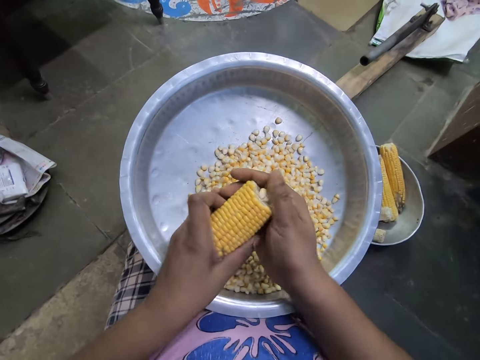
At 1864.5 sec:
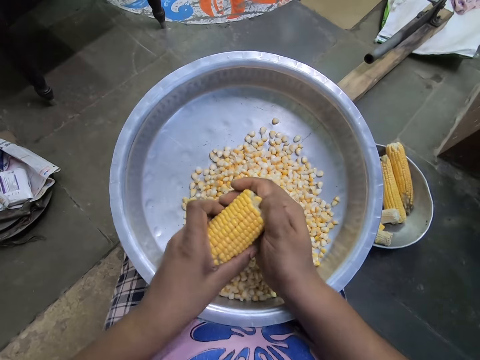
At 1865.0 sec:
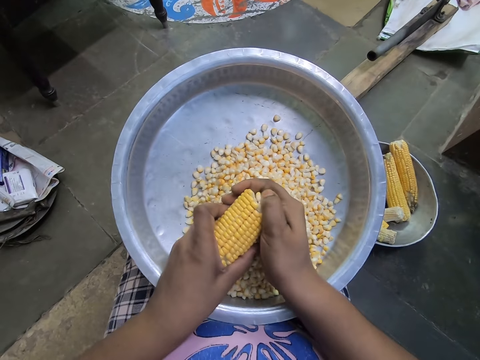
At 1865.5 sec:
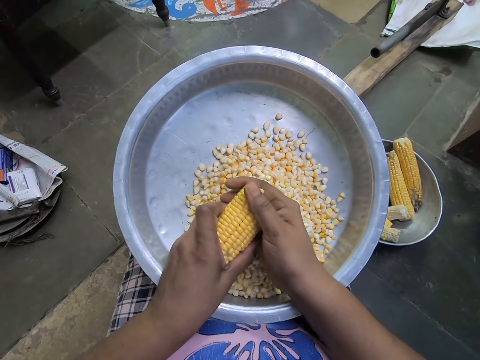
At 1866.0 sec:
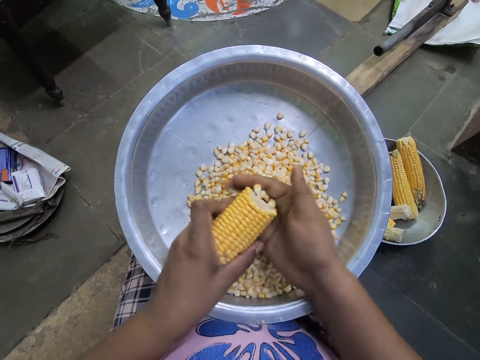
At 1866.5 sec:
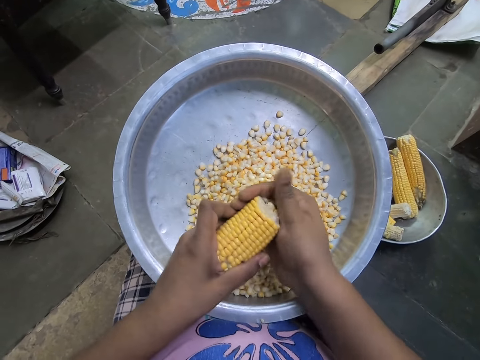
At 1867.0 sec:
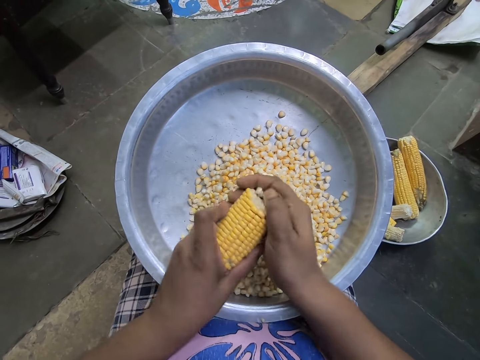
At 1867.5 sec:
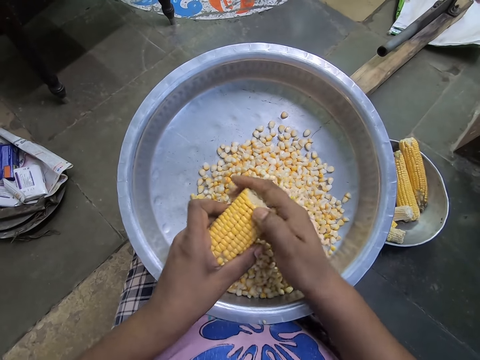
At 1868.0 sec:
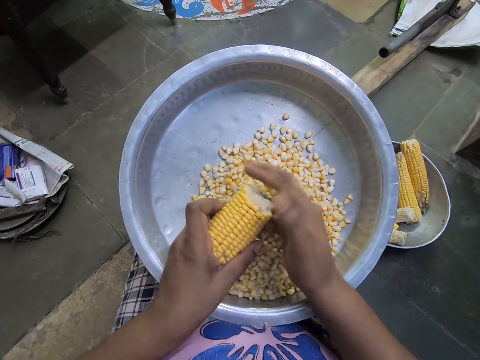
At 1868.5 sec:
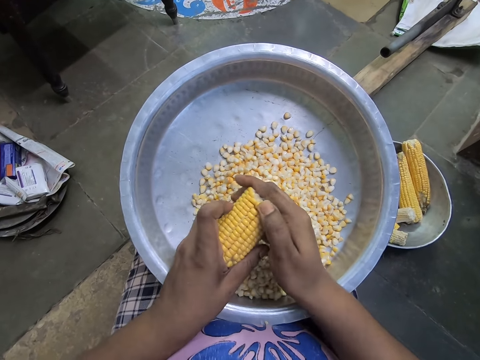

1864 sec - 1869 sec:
The camera wearer removes maize corn from the maize cob with a hand.

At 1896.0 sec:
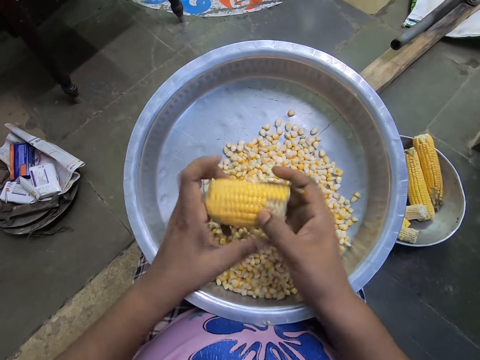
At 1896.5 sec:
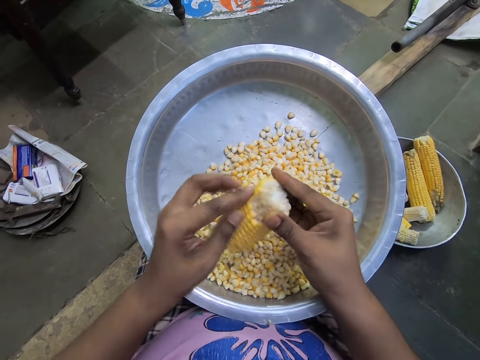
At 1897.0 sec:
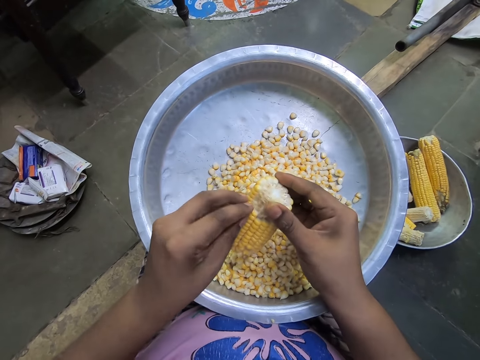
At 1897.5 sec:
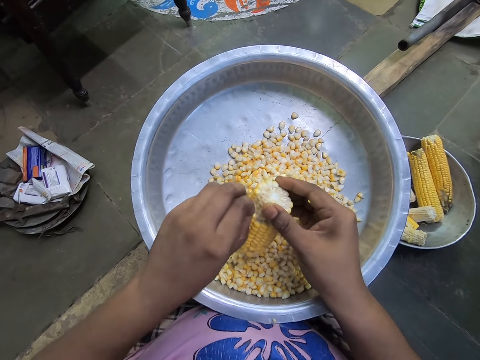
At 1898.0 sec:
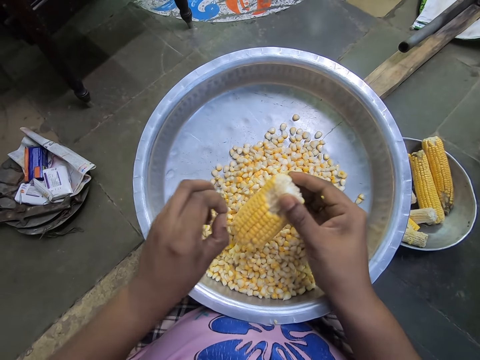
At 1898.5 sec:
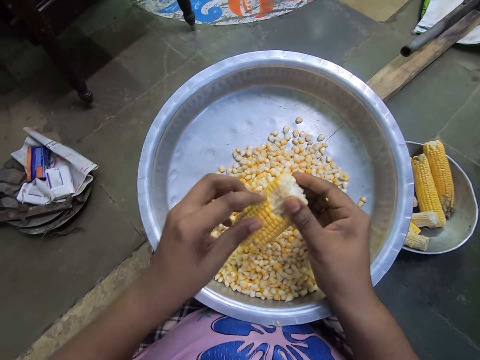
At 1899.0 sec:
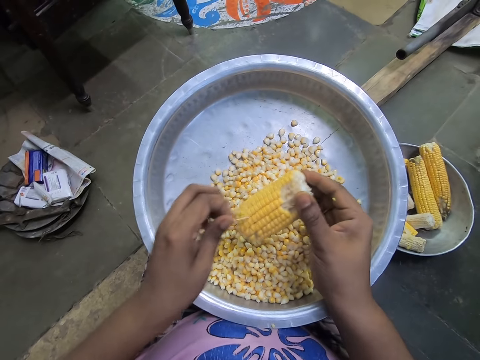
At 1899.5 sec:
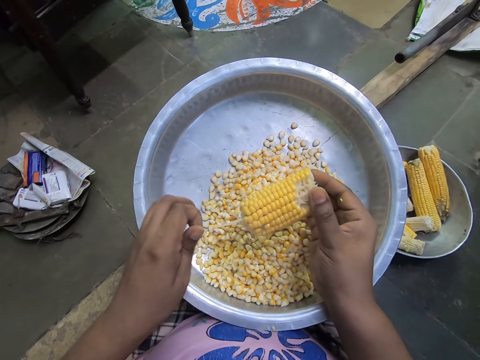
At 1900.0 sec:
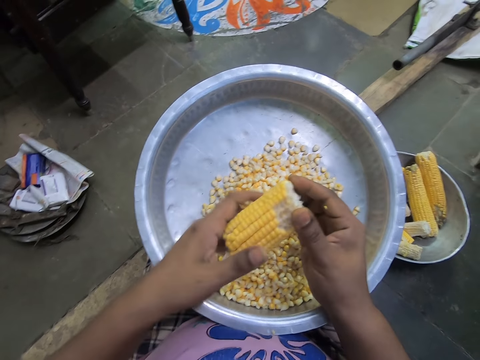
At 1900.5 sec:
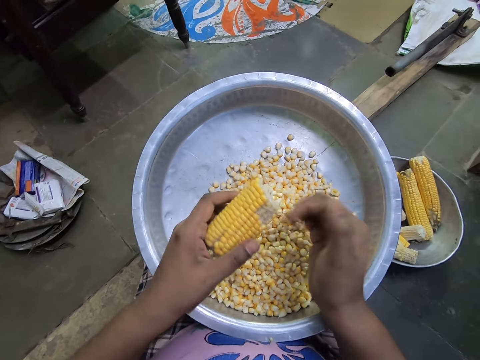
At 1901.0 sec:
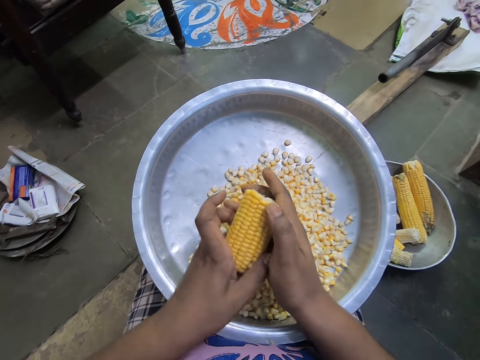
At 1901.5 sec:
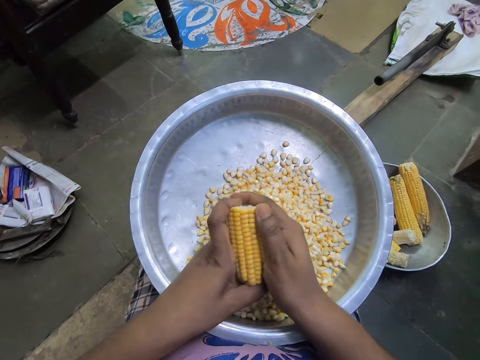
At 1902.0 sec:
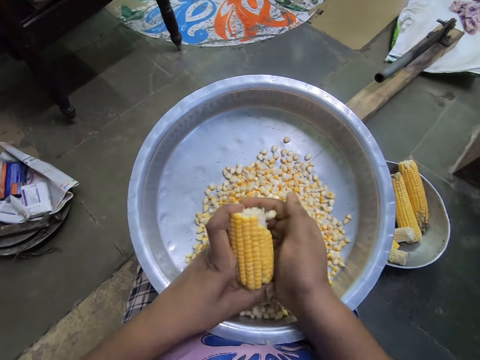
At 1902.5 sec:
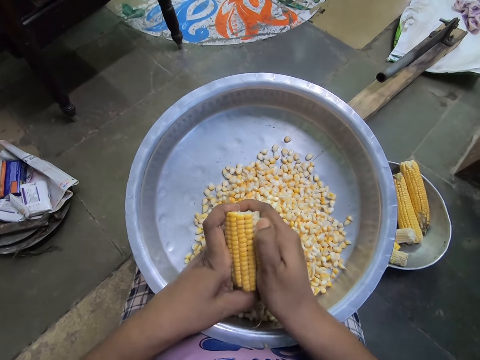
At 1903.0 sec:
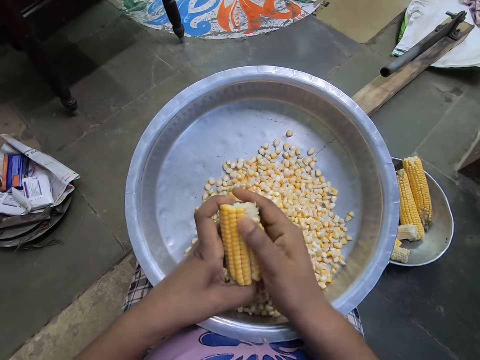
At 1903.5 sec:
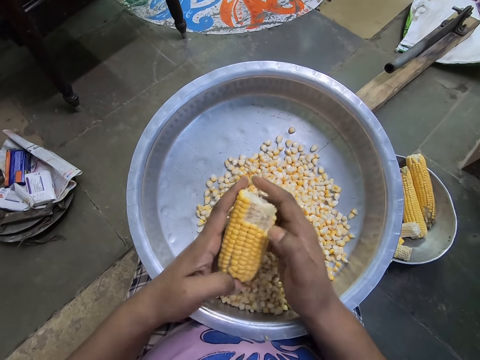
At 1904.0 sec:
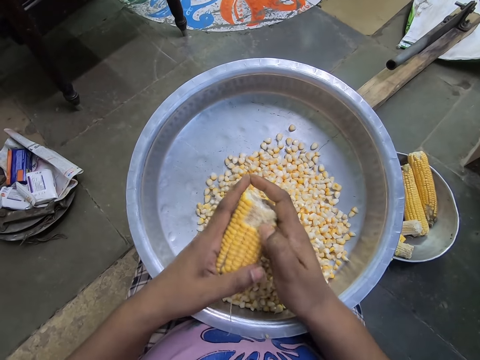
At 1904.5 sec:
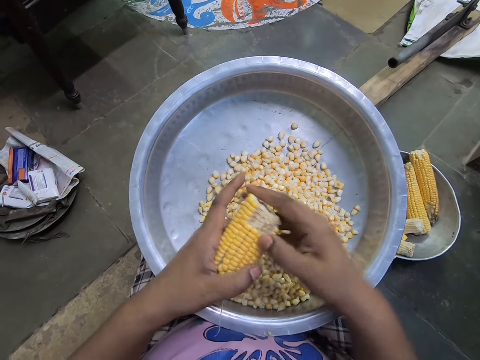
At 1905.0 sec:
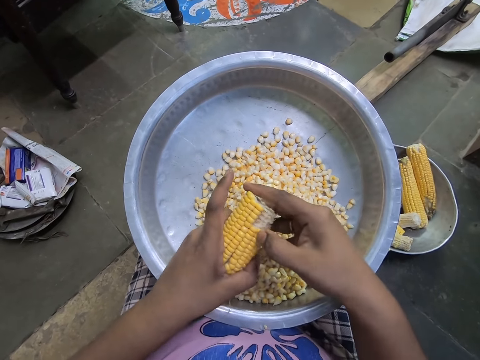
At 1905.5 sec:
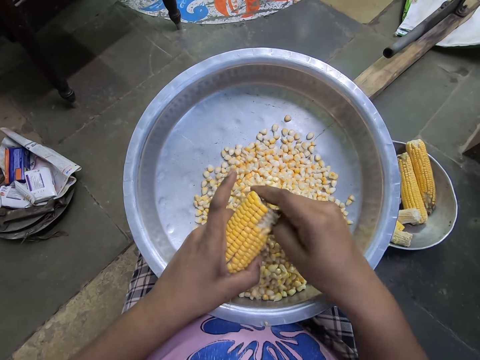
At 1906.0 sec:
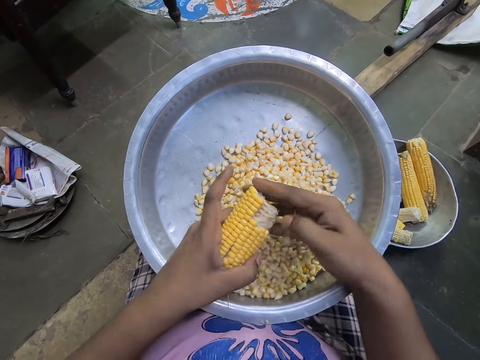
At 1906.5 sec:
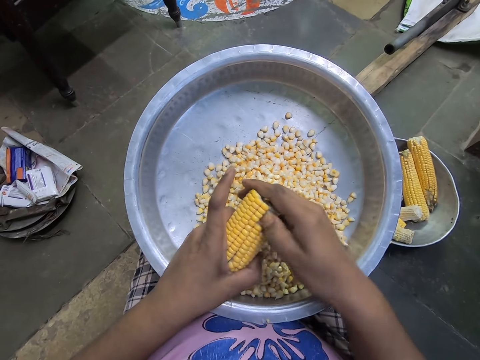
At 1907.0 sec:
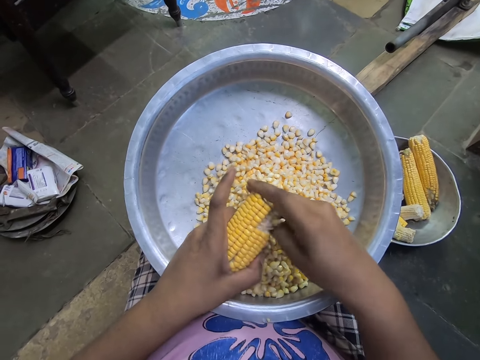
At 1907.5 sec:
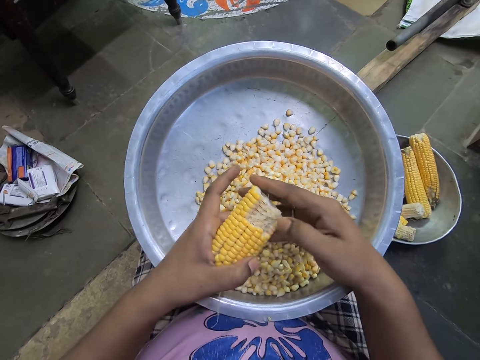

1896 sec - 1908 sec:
The camera wearer grabs a piece of maize husk with the left hand. They adjust the piece of maize husk with the left hand. They hold the maize cob with both hands. They remove maize corn from the maize cob with a hand. They remove maize from the maize cob.

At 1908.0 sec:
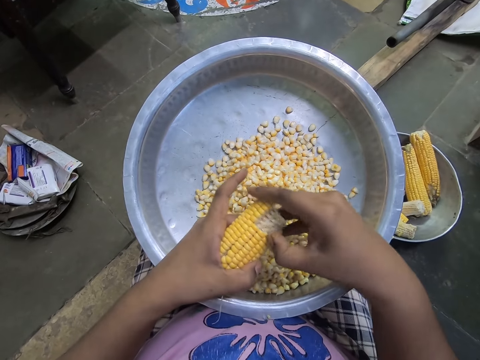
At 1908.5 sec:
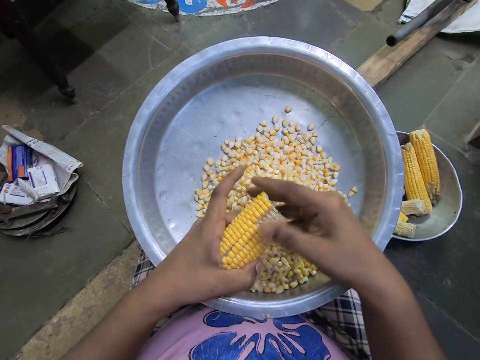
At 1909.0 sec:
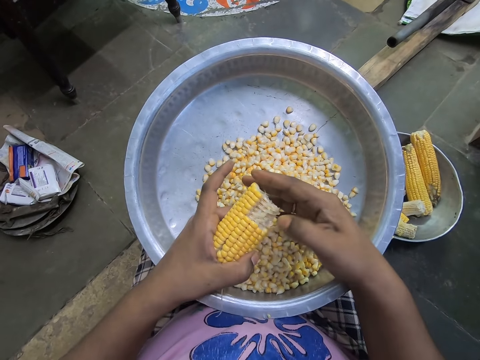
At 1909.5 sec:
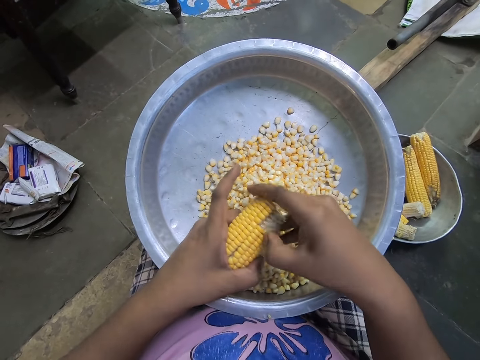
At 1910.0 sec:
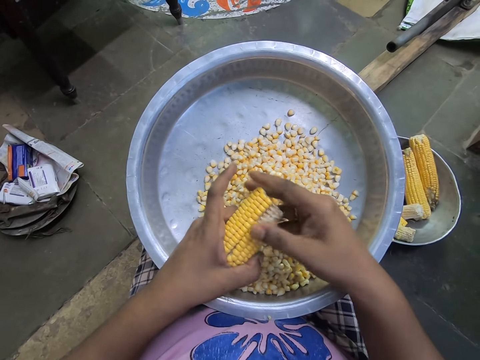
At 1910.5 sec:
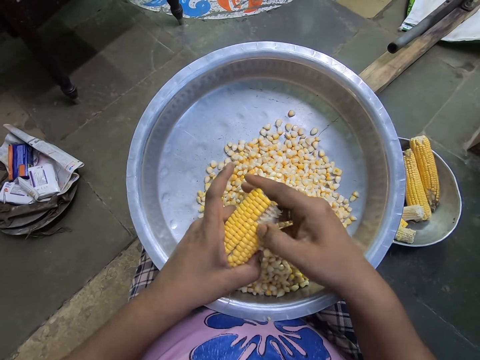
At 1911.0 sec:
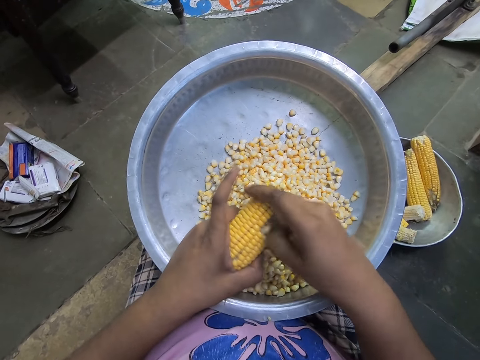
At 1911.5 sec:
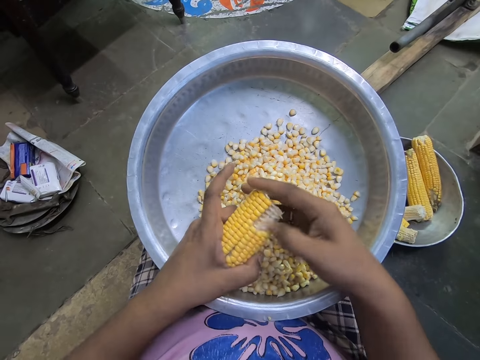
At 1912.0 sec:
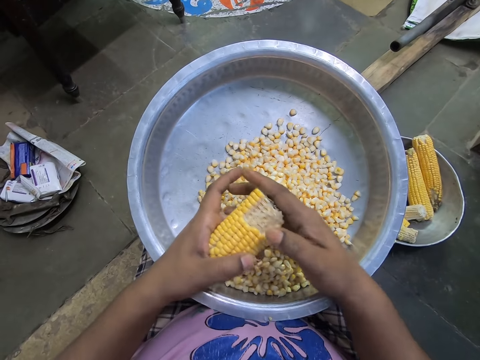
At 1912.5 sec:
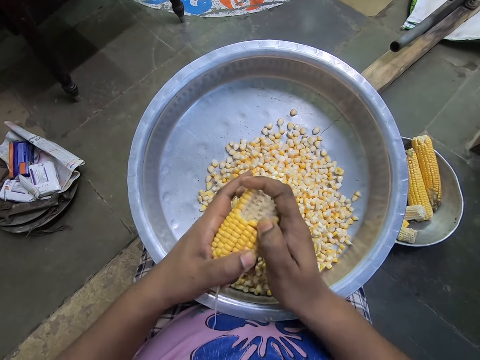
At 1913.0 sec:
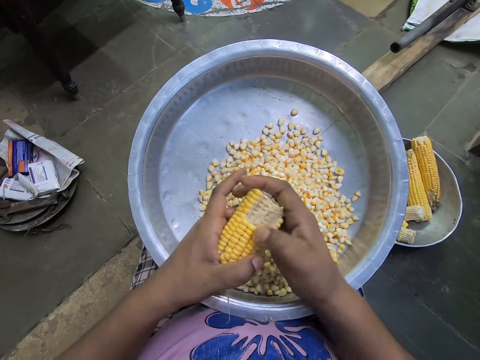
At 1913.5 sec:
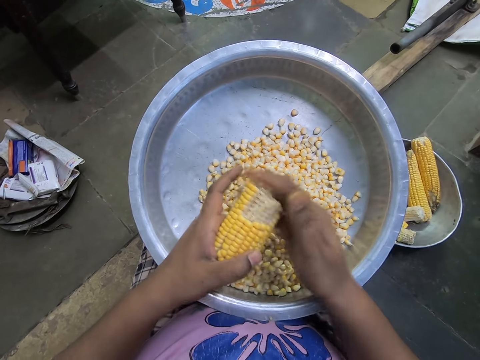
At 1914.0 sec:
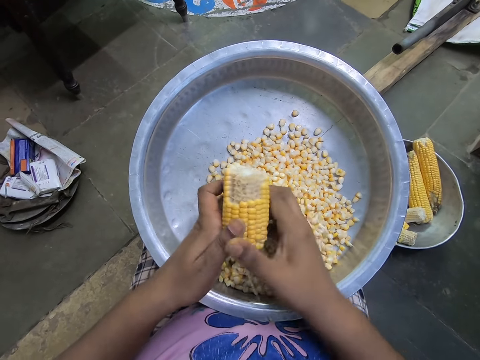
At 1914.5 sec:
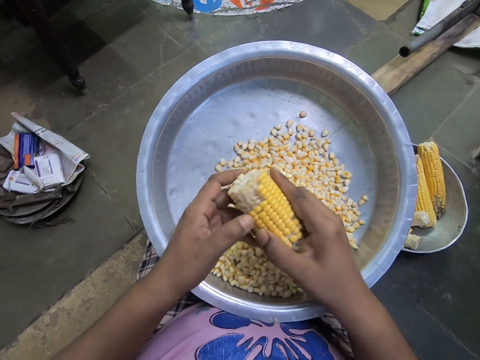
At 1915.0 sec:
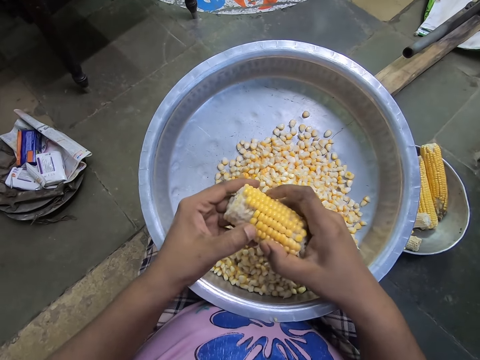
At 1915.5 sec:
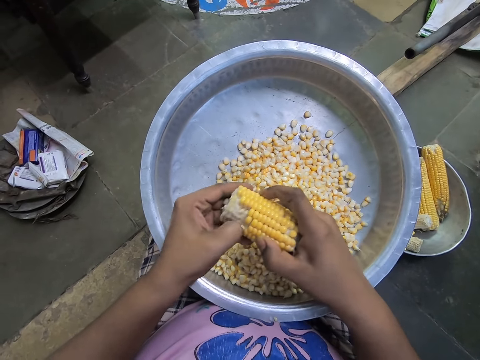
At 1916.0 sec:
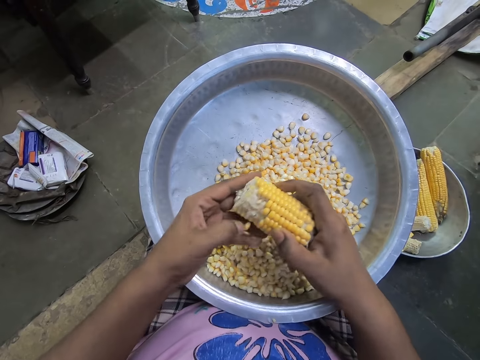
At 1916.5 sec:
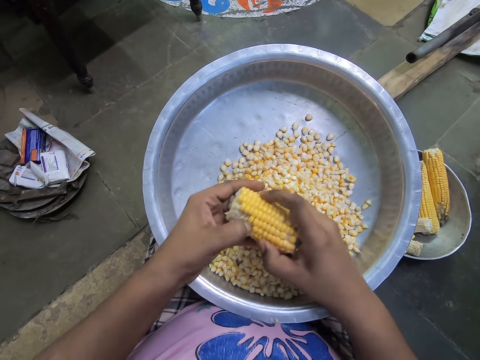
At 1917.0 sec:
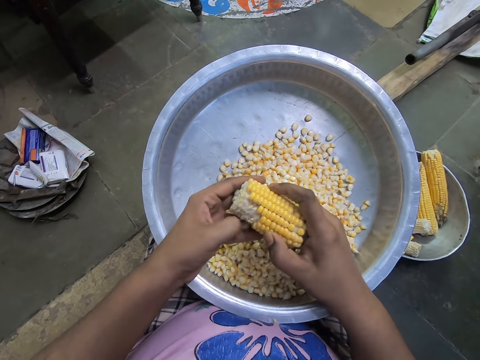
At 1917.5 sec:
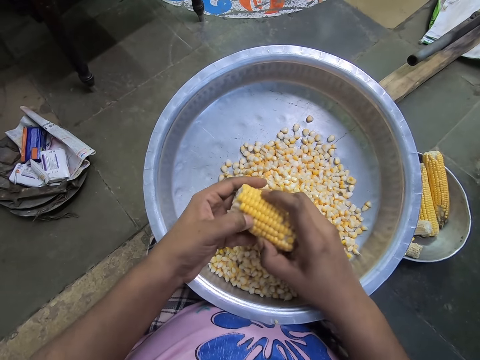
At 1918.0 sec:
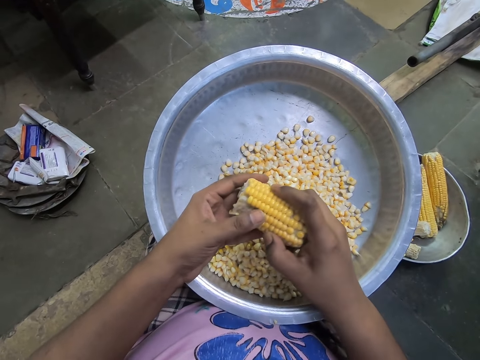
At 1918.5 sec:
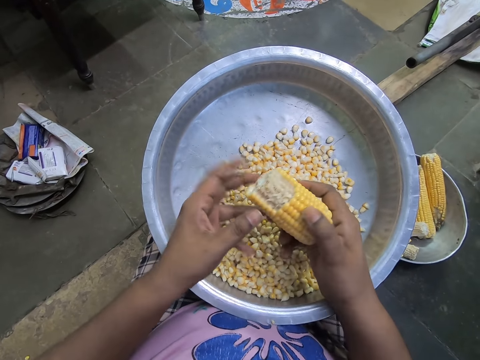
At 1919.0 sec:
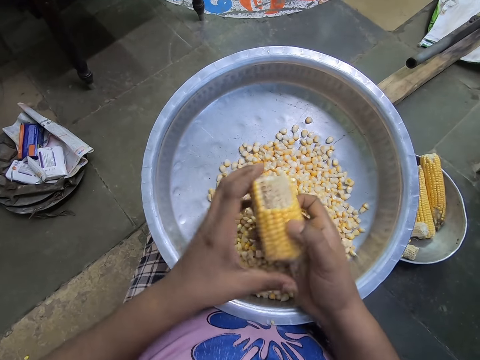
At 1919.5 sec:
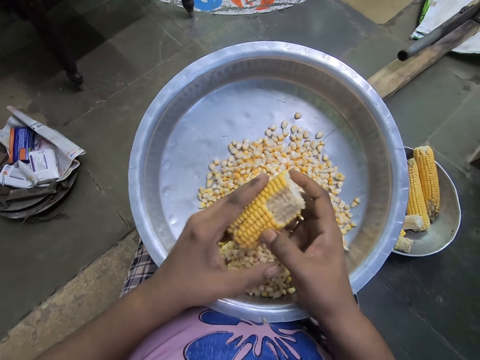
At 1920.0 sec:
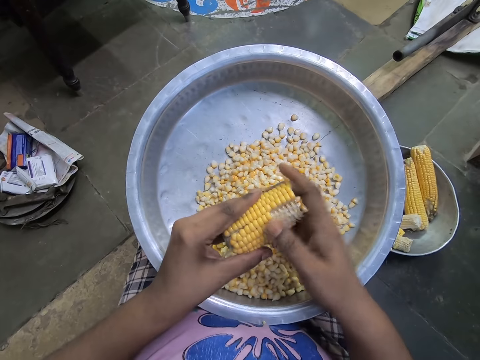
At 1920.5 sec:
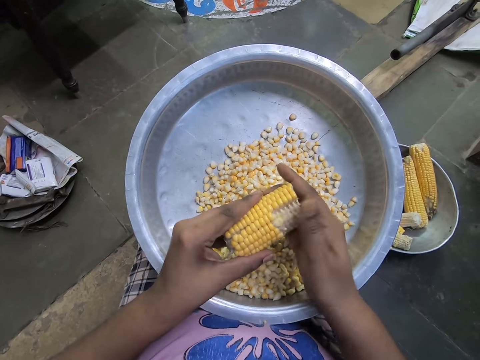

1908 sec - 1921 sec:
The camera wearer removes maize from the maize cob repeatedly. She passes the corn cob from her left hand to her right hand. She removes the kernels from the corn cob in her right hand with her left hand. She removes maize from the maize cob. She passes the corn cob from her right hand to her left hand. She removes the kernels from the corn cob in her left hand with her right hand.
